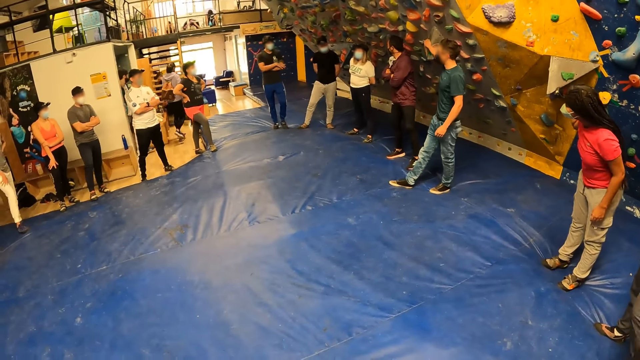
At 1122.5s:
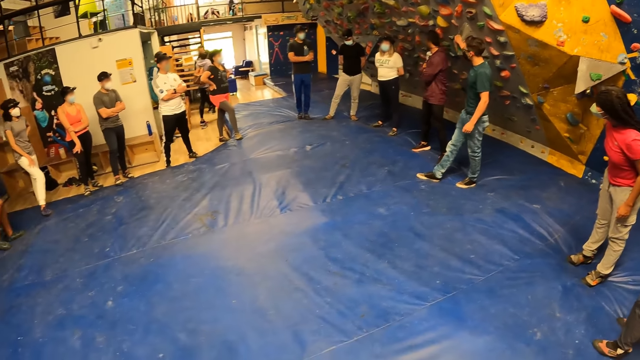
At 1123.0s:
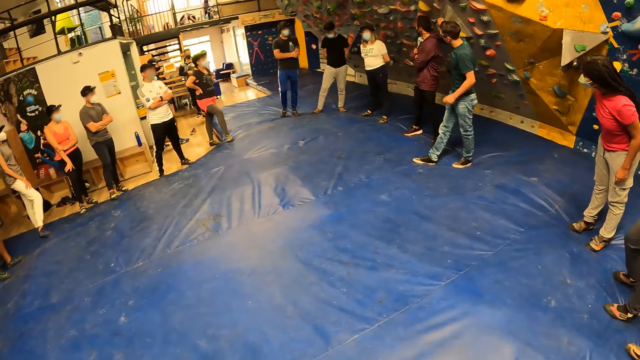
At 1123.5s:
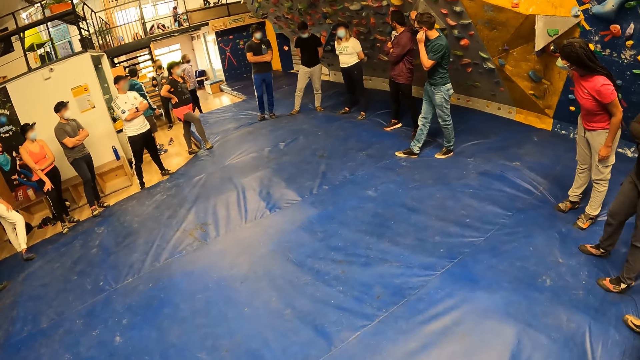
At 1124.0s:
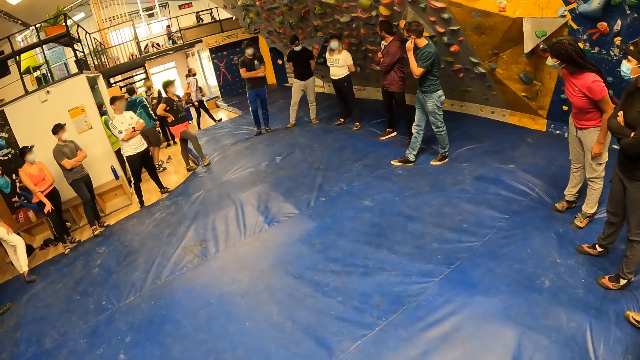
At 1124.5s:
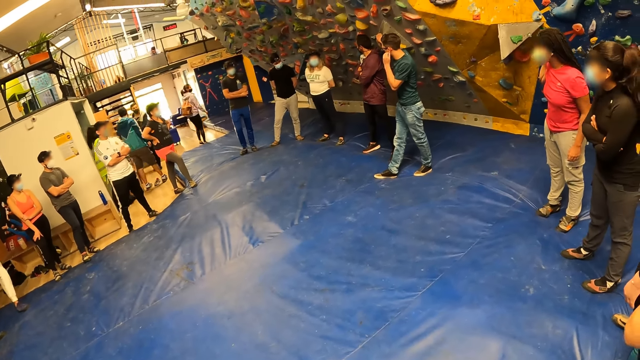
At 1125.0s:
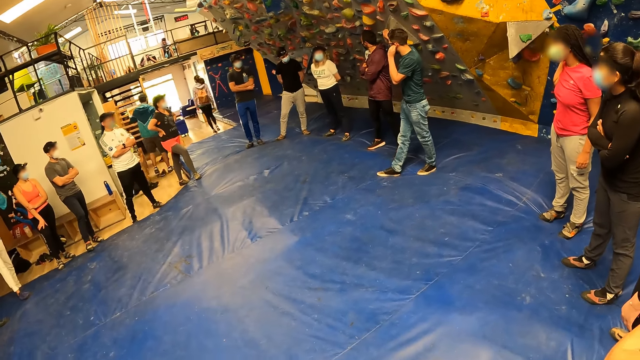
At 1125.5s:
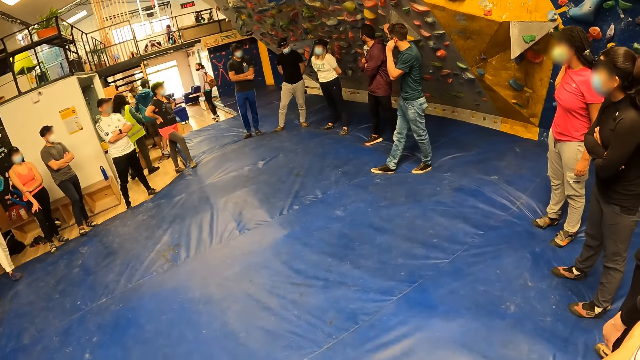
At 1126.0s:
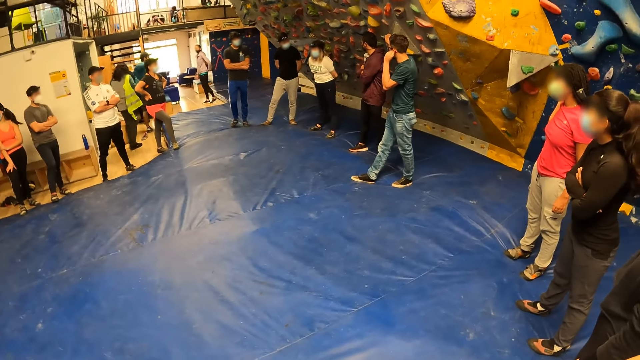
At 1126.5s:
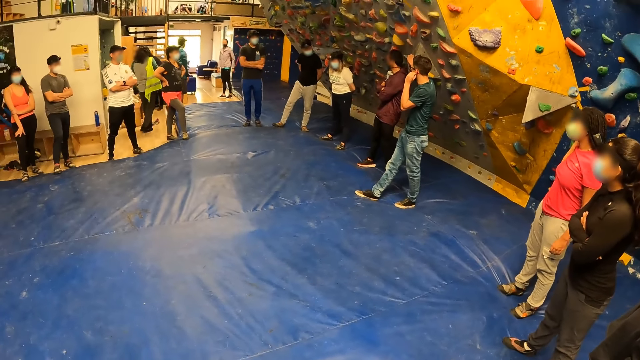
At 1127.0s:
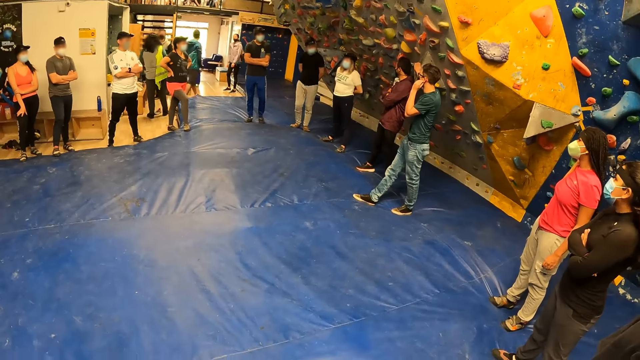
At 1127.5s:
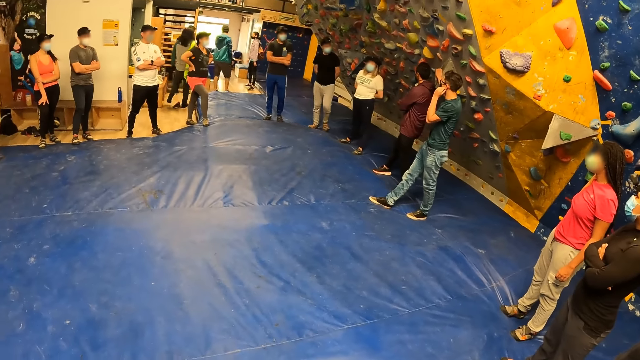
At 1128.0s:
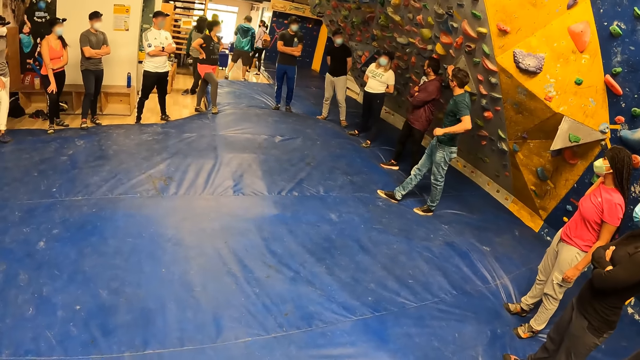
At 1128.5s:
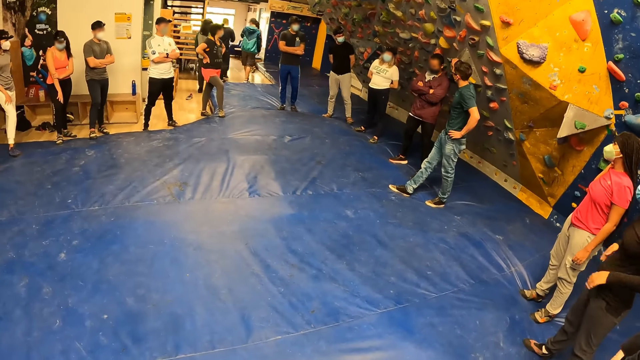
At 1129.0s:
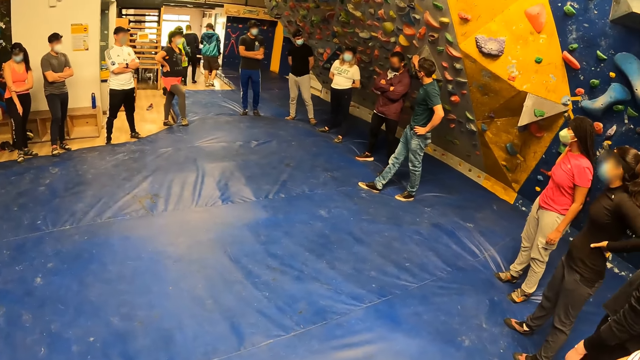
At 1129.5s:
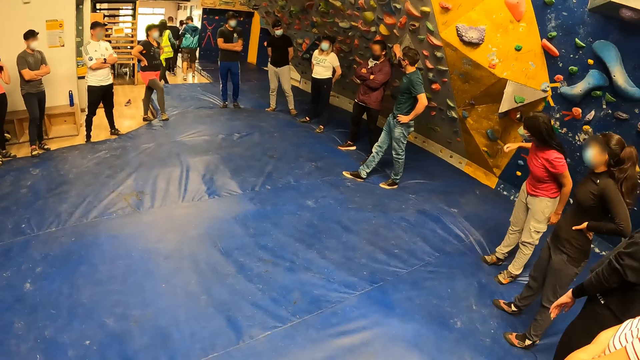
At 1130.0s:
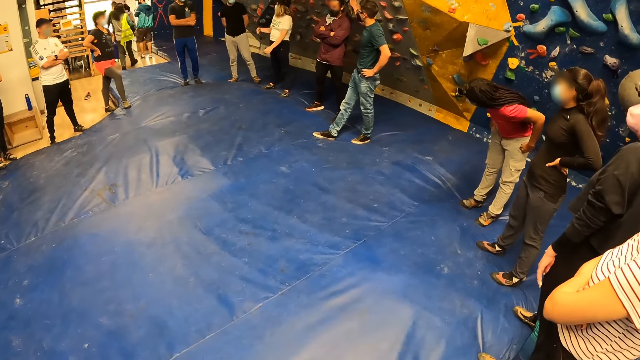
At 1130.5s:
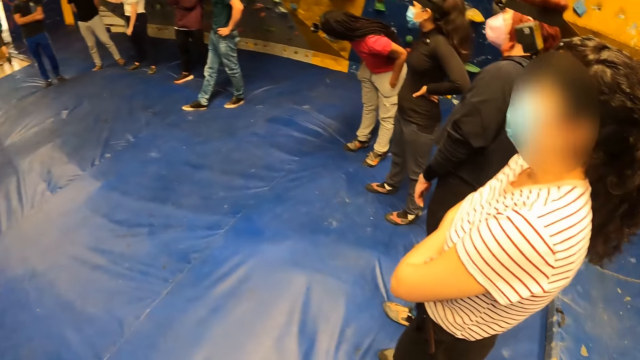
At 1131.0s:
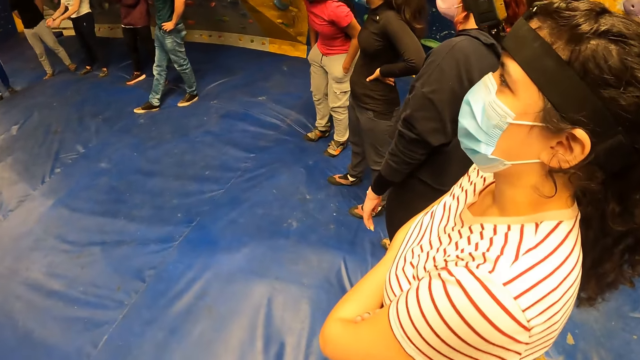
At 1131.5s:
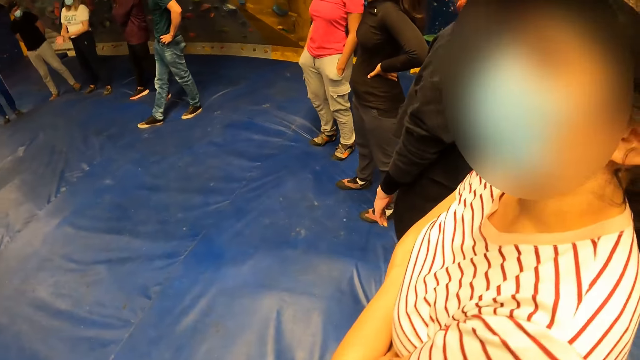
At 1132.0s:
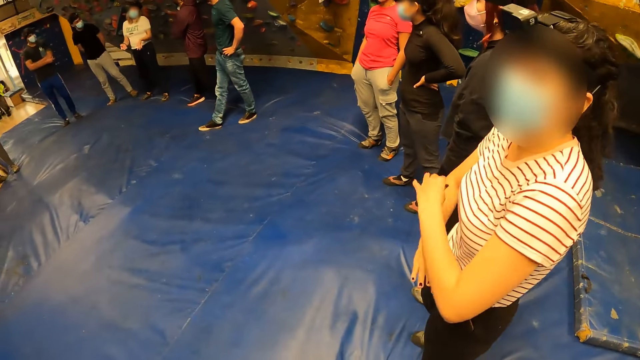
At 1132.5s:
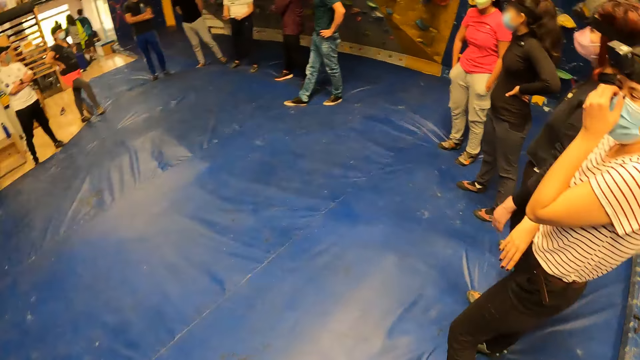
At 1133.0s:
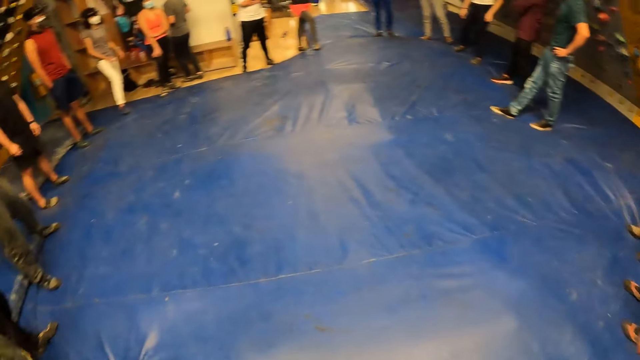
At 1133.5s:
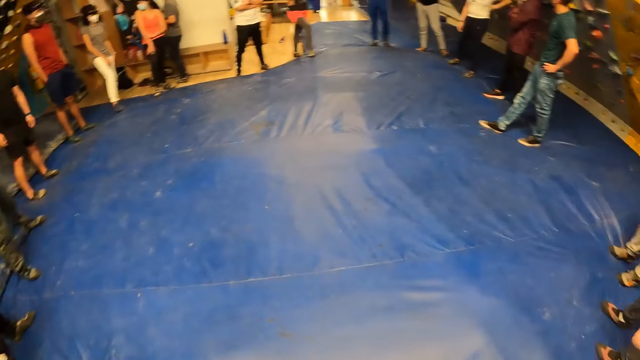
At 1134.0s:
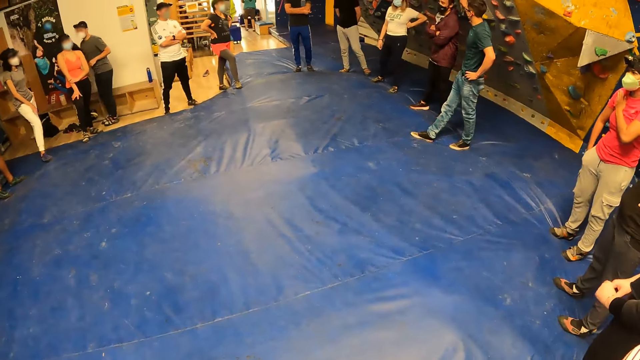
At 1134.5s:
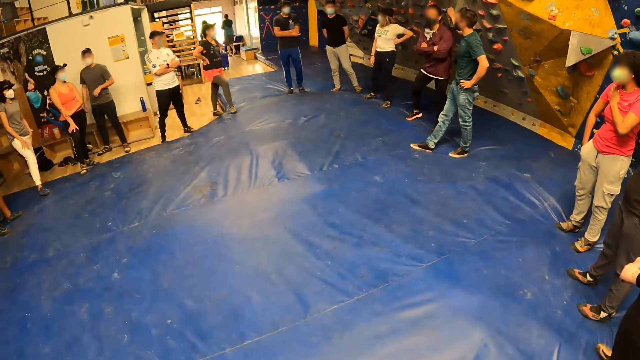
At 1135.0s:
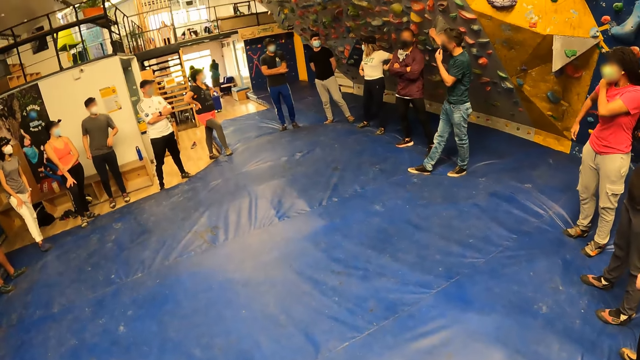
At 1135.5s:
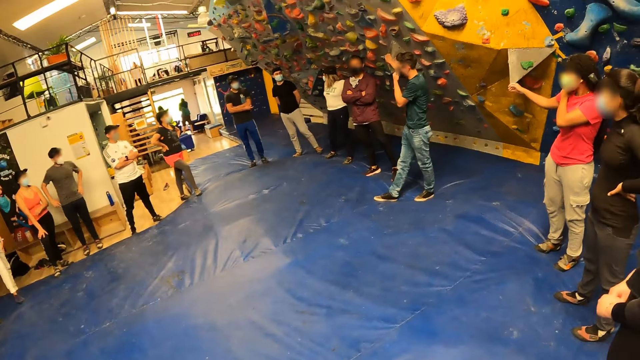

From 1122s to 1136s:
A lady moves her feet on the floor. The camera wearer looks around a room. A man moves his feet on the floor. The camera wearer looks around the room. Another lady moves her feet on the floor.

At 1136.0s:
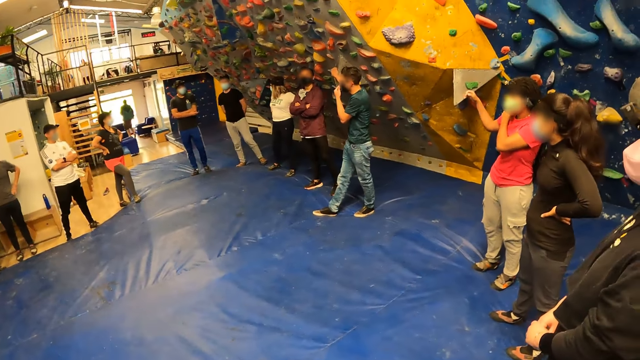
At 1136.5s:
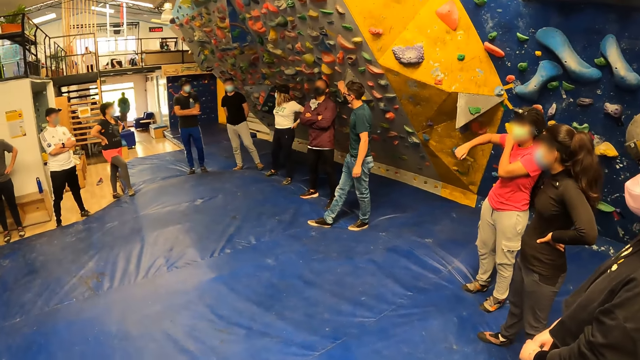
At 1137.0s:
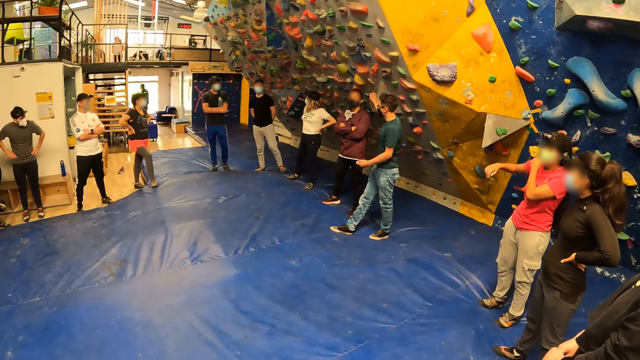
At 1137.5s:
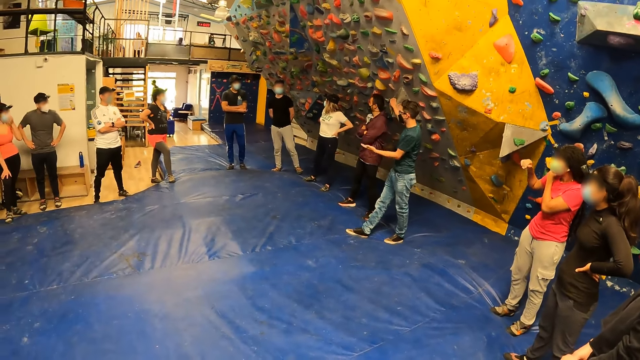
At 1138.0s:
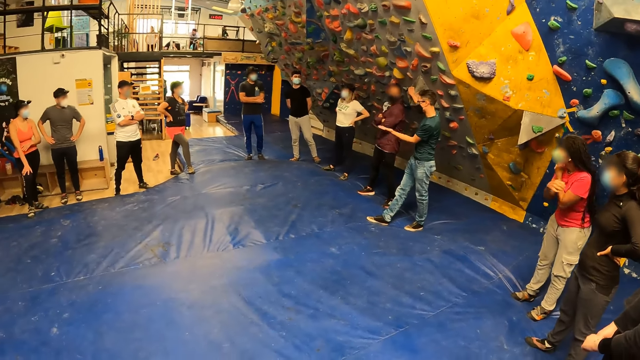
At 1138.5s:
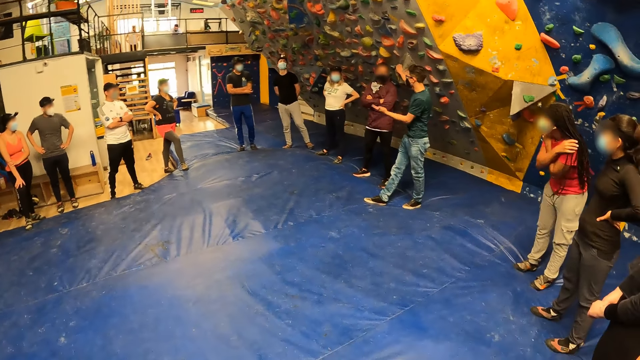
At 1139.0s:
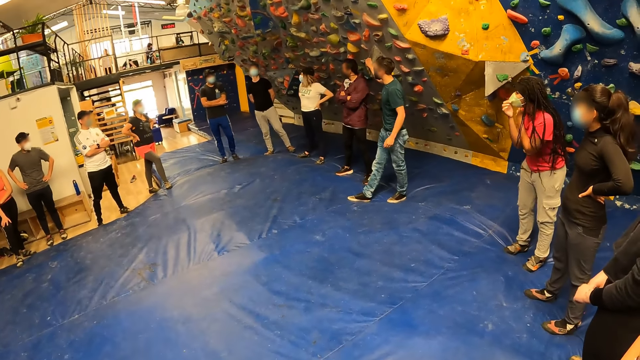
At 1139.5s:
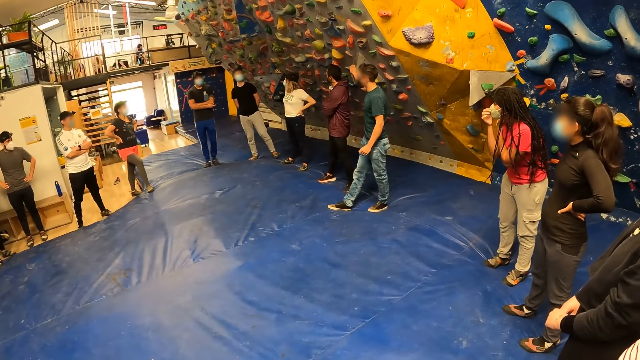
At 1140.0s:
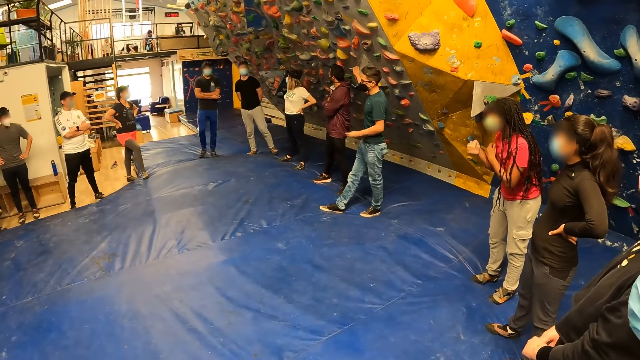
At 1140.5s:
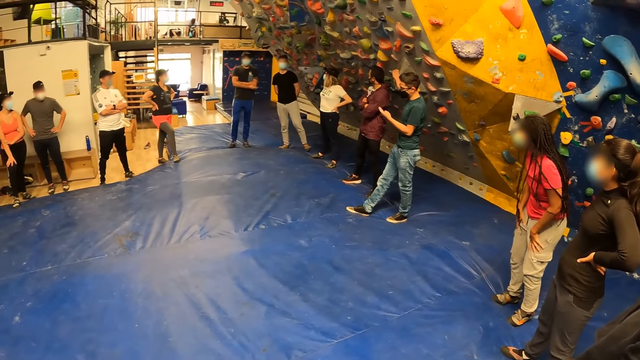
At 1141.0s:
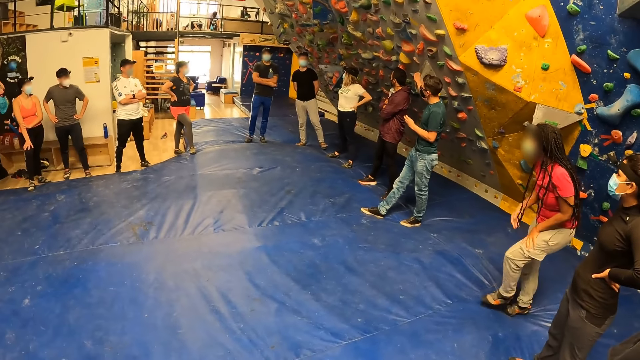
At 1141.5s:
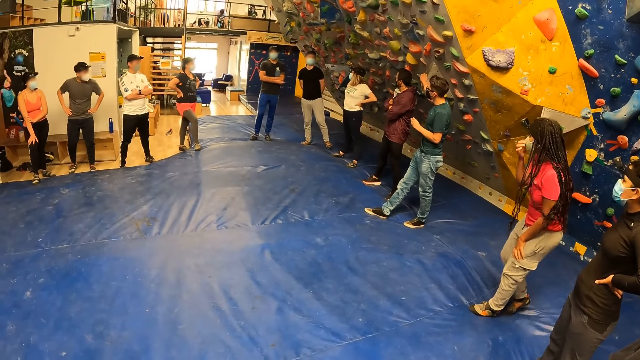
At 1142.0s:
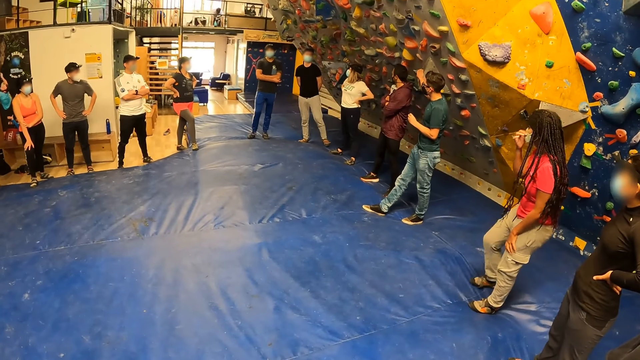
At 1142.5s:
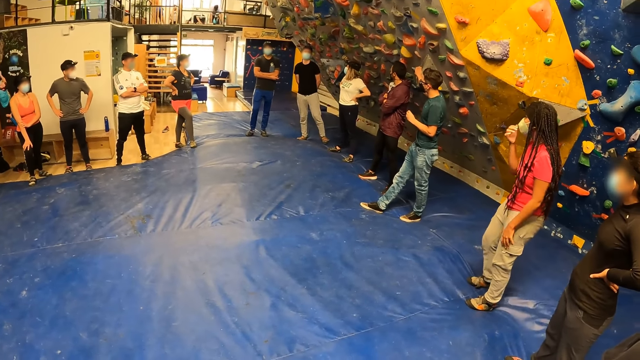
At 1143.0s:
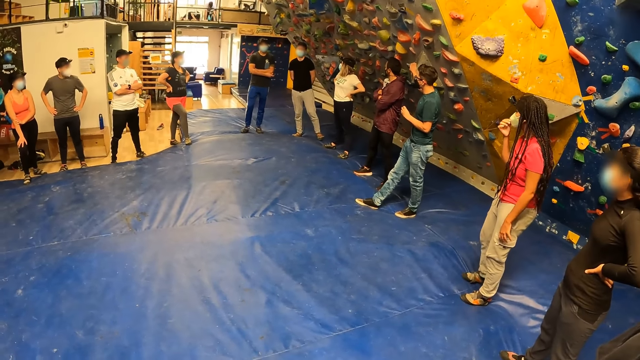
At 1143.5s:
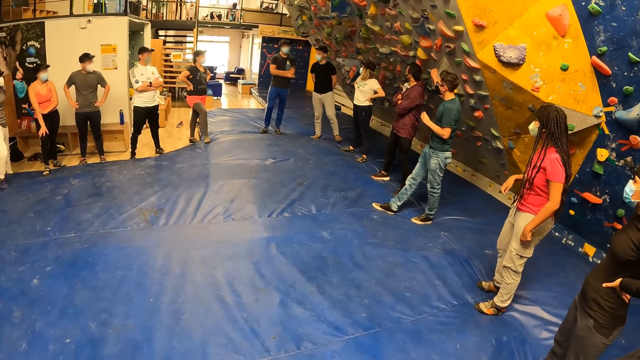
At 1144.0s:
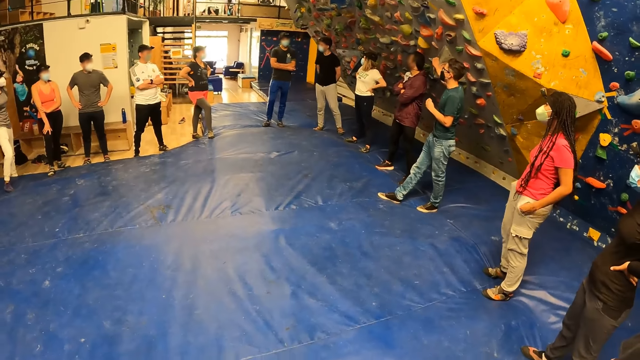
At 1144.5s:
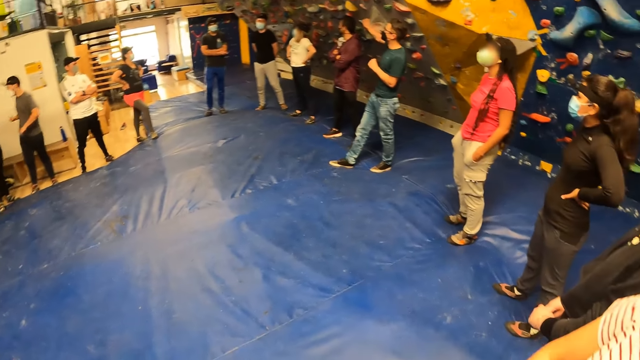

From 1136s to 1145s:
The camera wearer looks around a room. A lady adjusts her mask and moves around the room.
